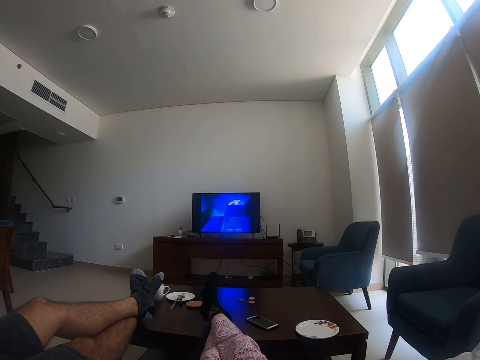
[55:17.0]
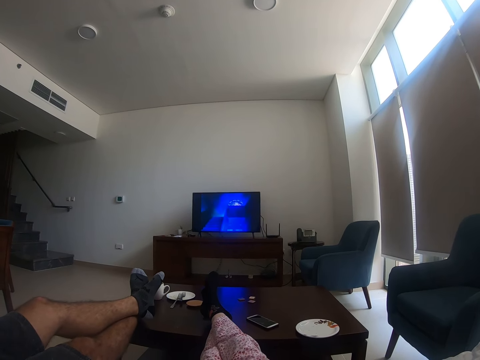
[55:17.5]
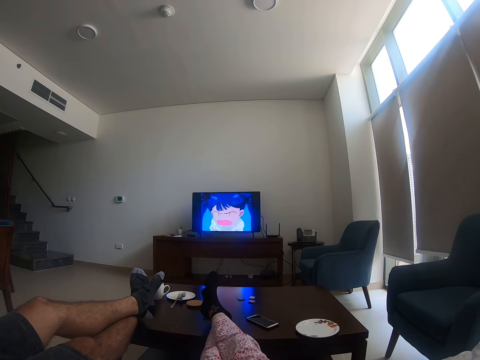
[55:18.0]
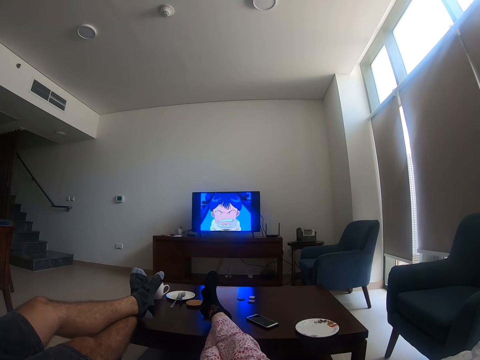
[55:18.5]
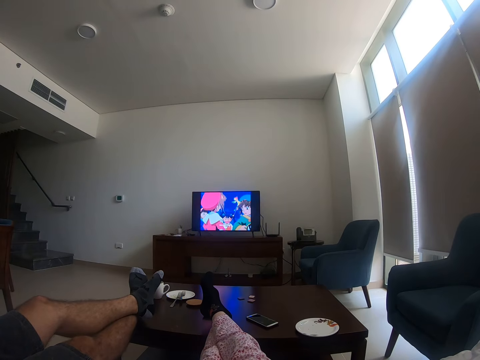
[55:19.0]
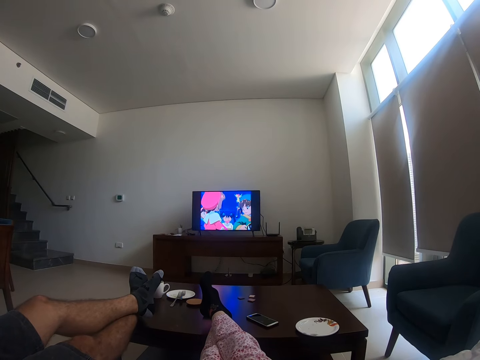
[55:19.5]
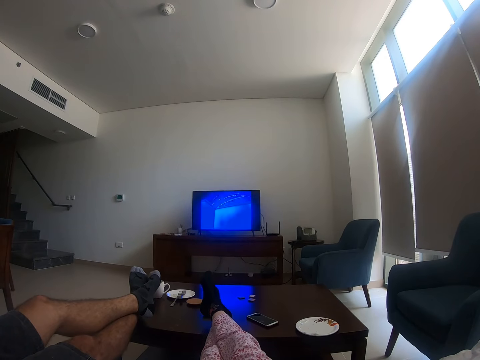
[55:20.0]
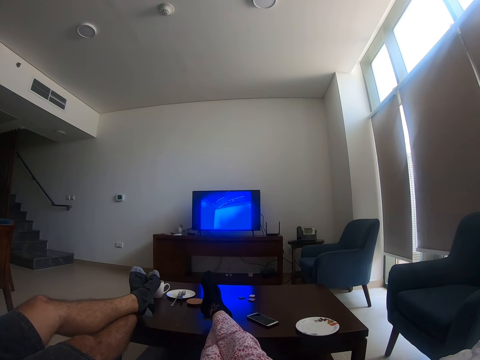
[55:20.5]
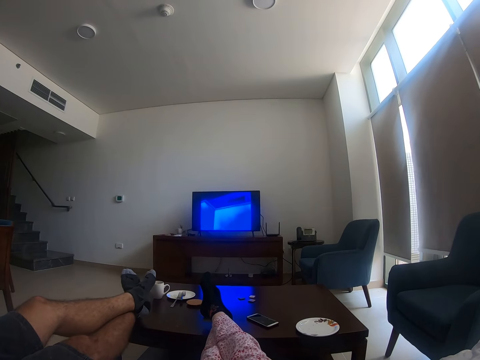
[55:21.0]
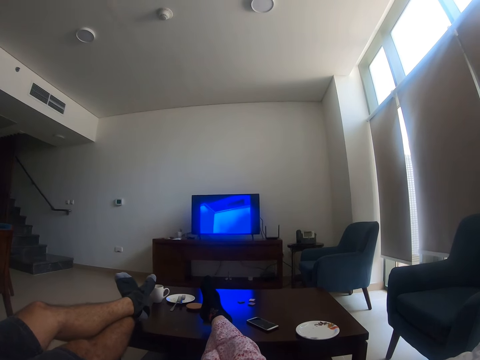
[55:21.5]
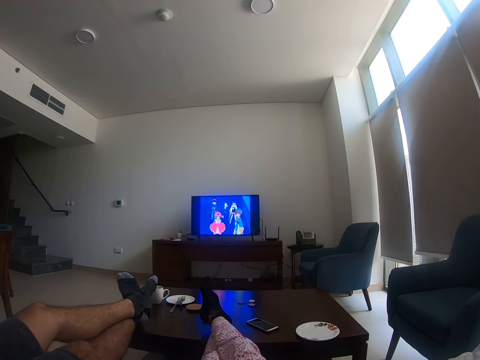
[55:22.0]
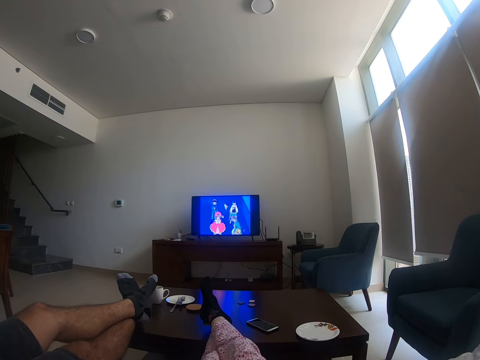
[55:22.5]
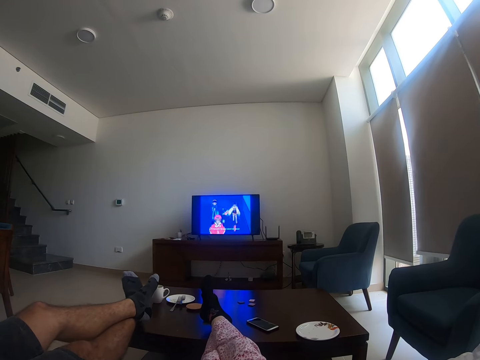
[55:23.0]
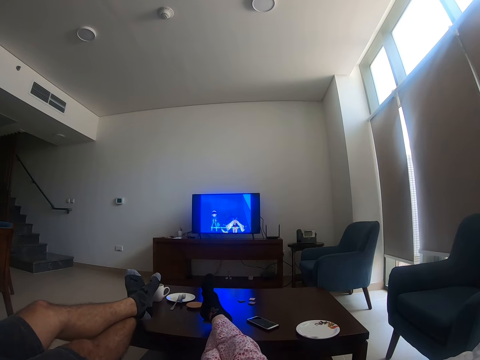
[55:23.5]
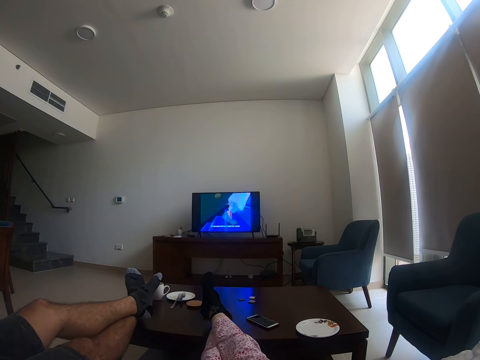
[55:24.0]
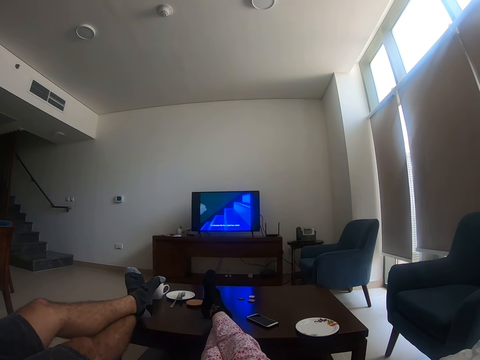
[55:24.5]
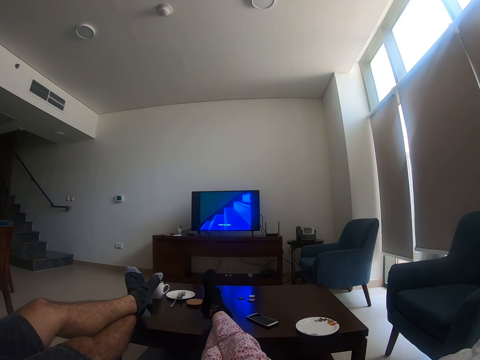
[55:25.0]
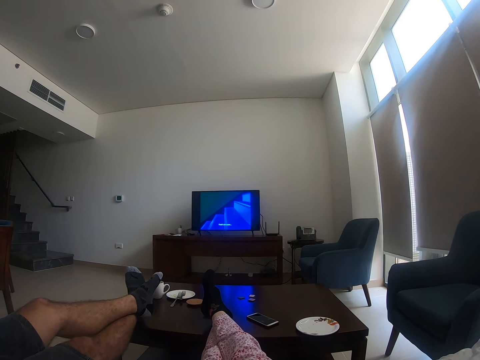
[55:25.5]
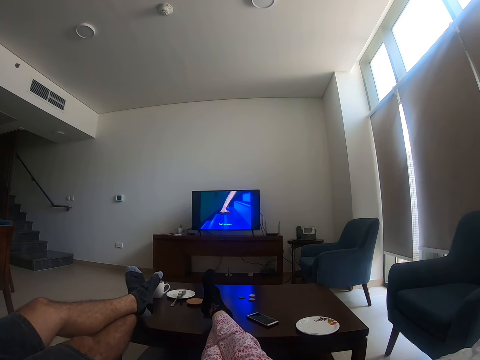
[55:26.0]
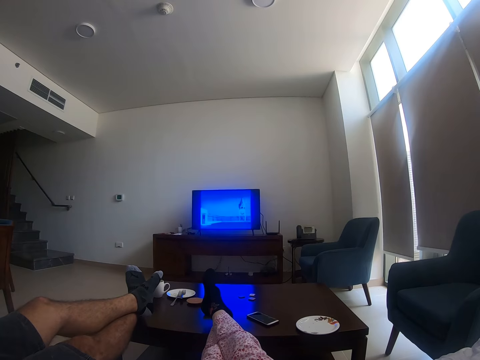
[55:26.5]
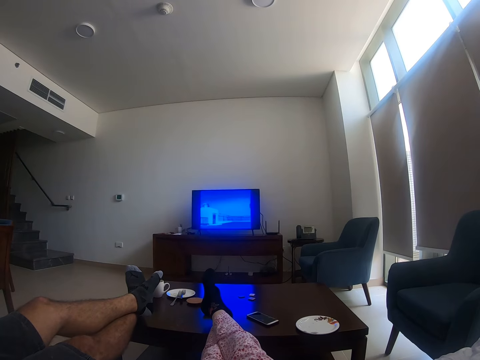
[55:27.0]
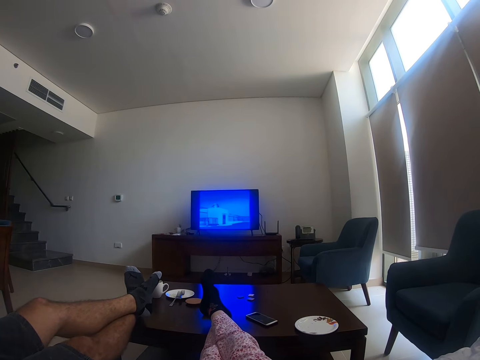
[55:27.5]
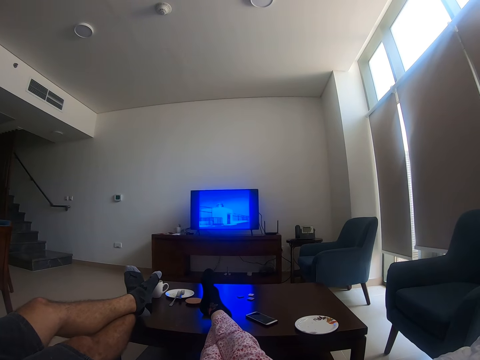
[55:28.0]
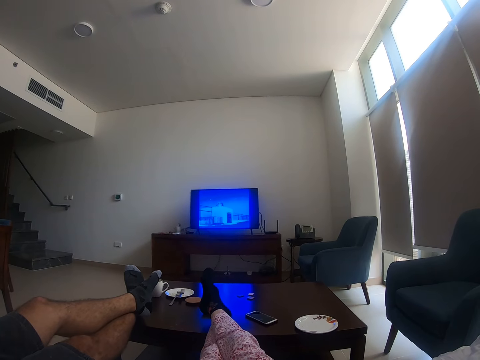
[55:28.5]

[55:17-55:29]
The camera wearer converses with a man. The man converses with the camera wearer. The man moves his feet. The camera wearer watches television with the man.

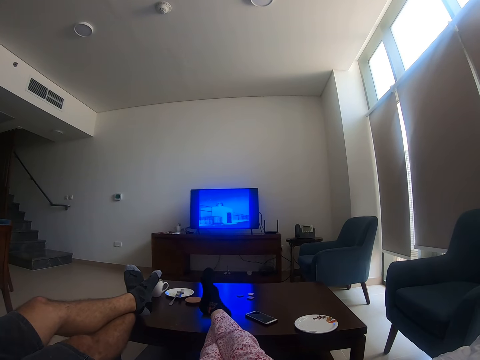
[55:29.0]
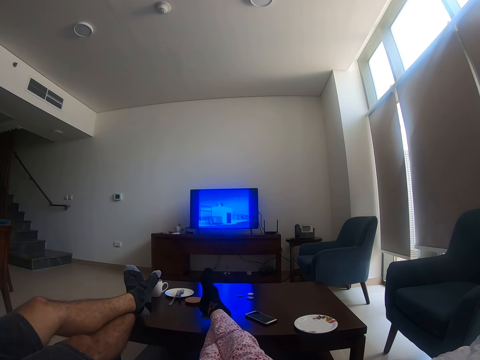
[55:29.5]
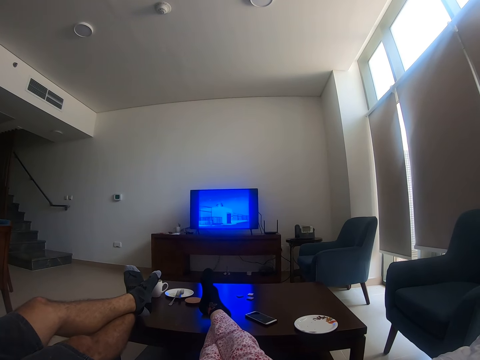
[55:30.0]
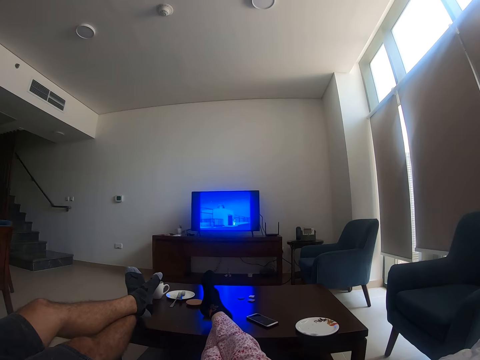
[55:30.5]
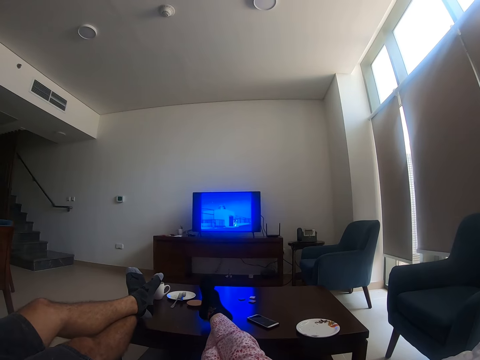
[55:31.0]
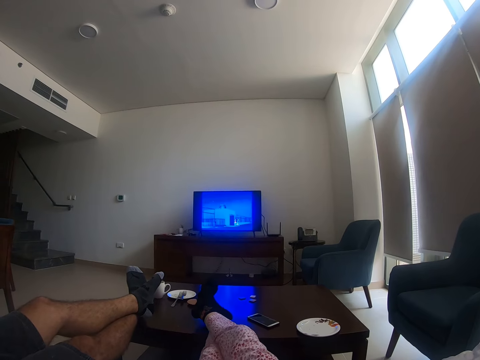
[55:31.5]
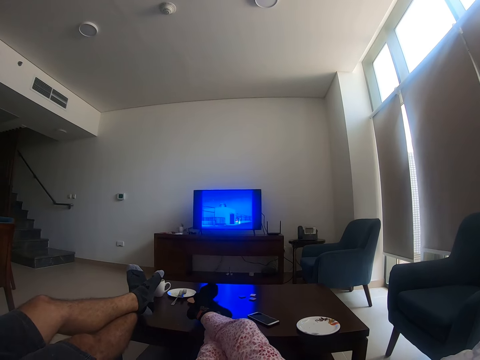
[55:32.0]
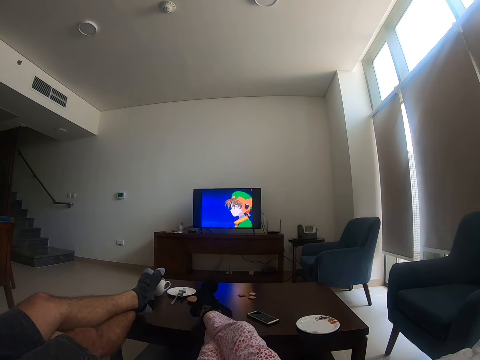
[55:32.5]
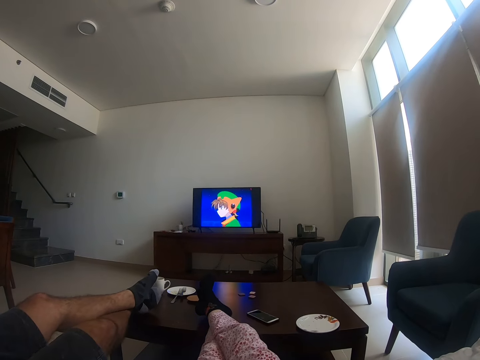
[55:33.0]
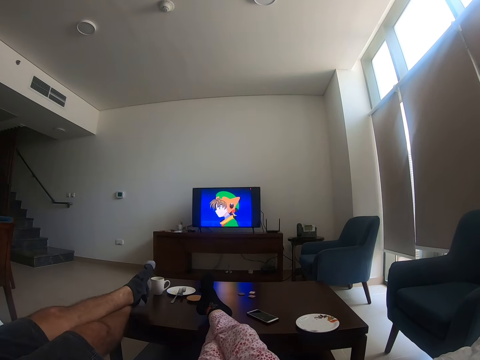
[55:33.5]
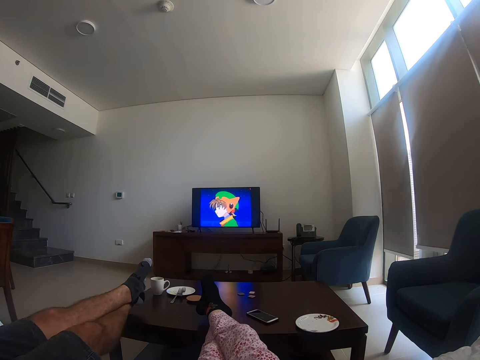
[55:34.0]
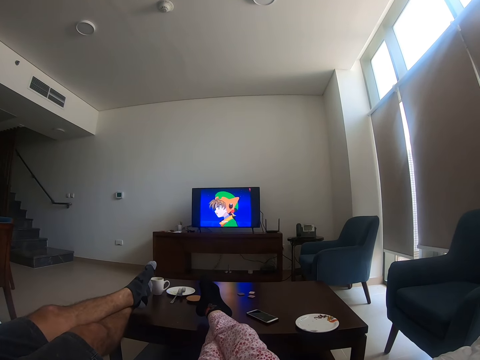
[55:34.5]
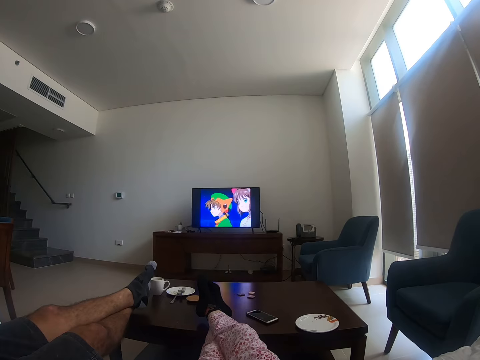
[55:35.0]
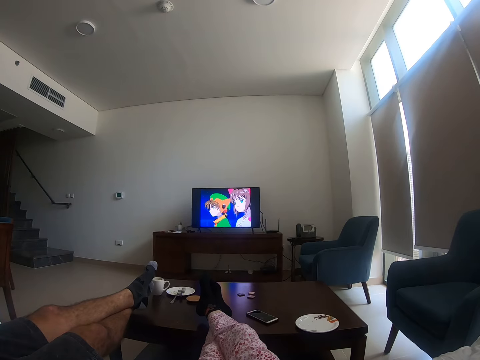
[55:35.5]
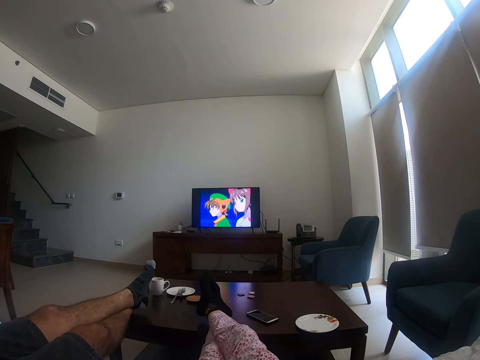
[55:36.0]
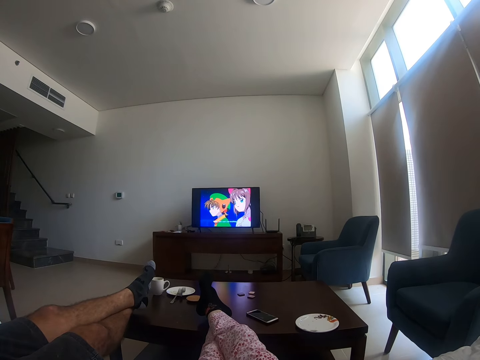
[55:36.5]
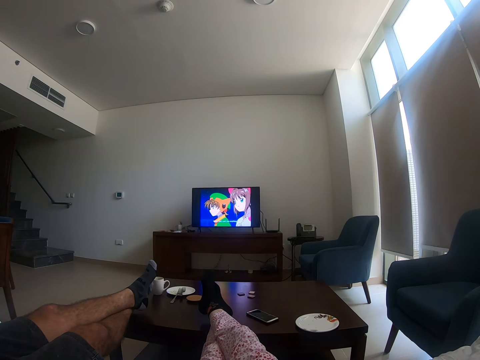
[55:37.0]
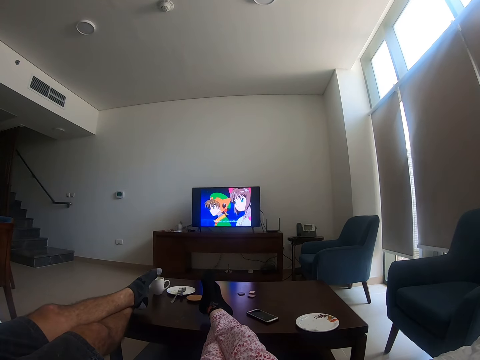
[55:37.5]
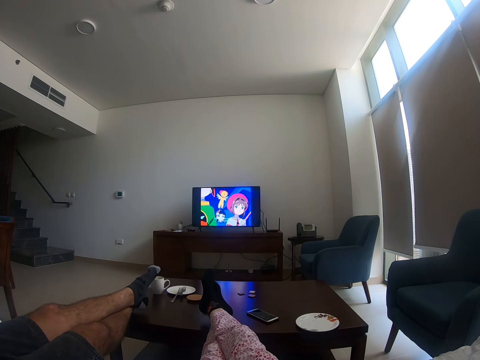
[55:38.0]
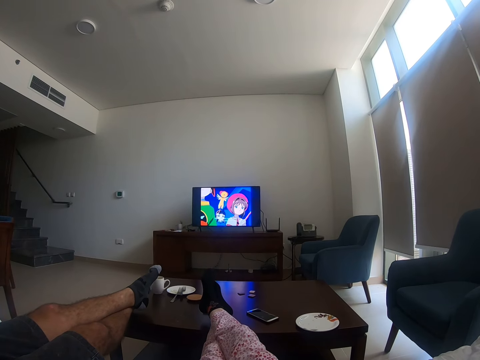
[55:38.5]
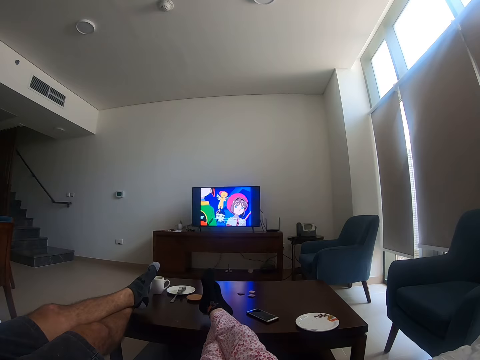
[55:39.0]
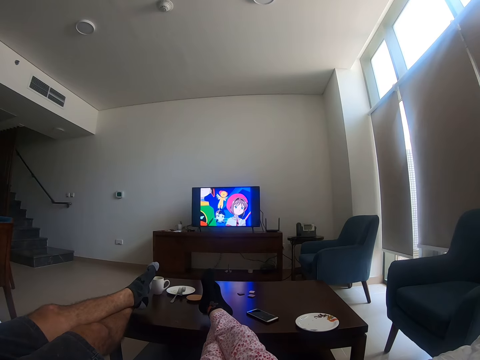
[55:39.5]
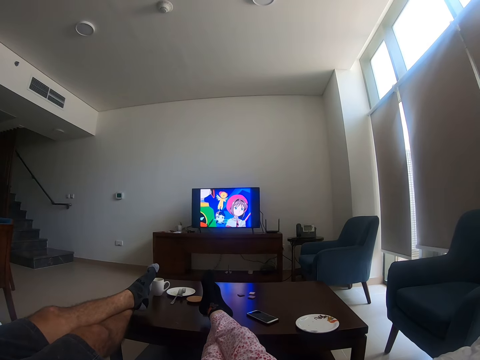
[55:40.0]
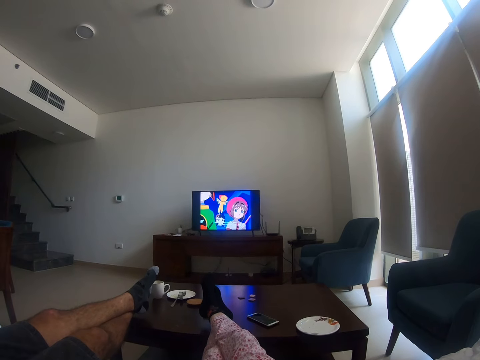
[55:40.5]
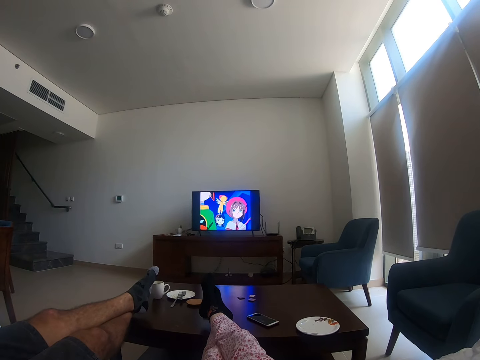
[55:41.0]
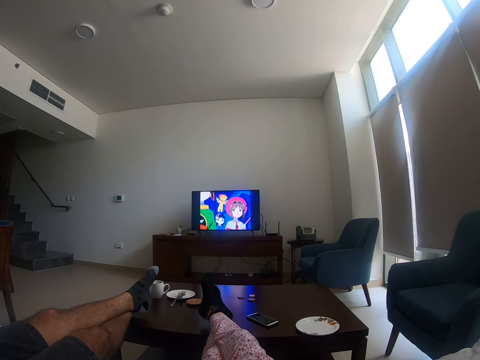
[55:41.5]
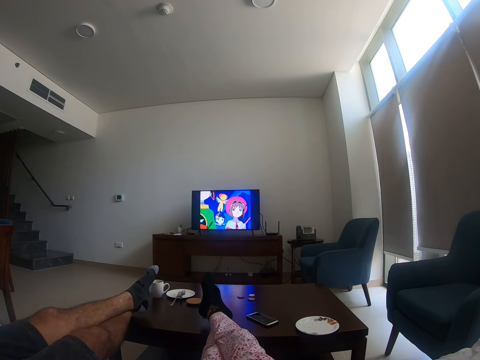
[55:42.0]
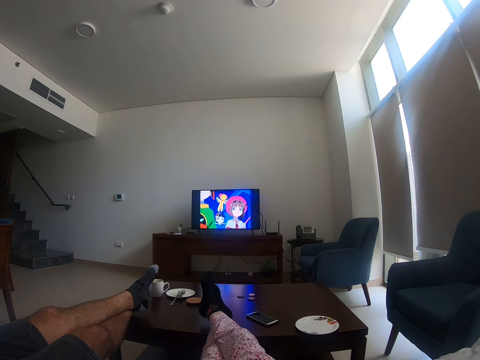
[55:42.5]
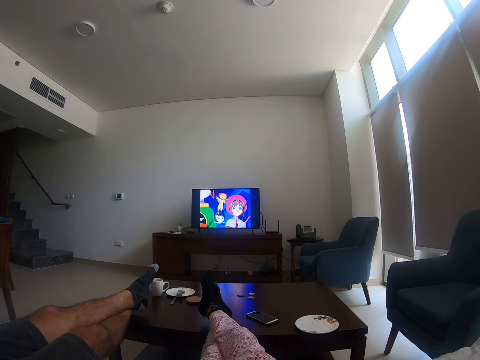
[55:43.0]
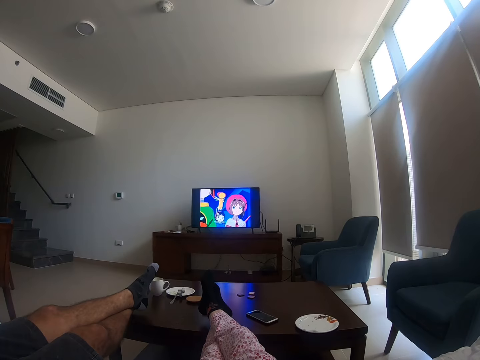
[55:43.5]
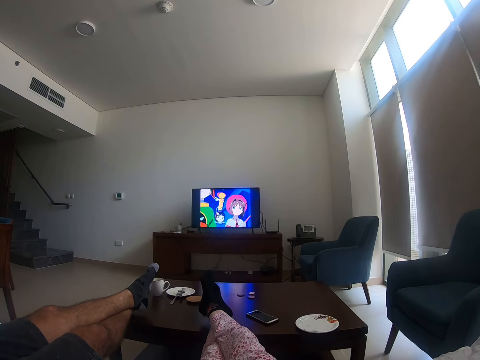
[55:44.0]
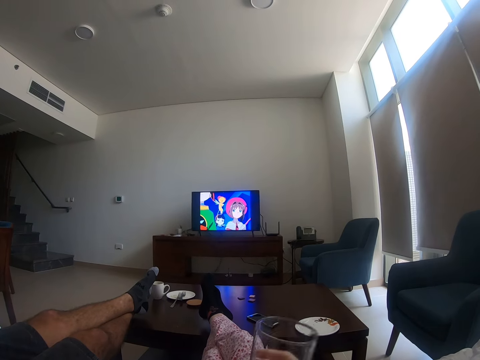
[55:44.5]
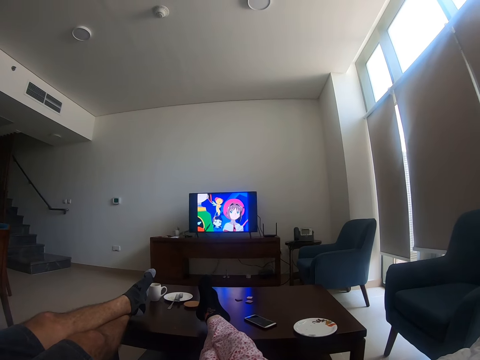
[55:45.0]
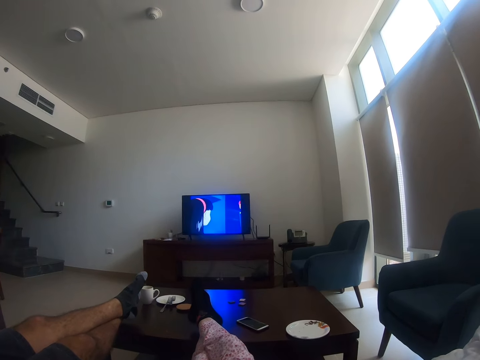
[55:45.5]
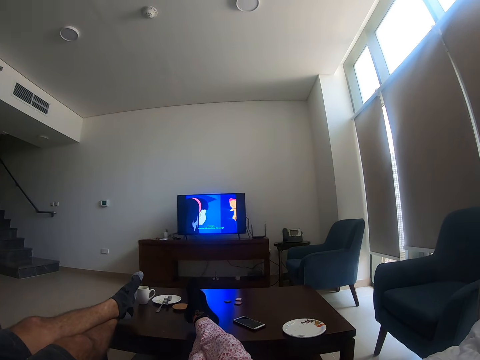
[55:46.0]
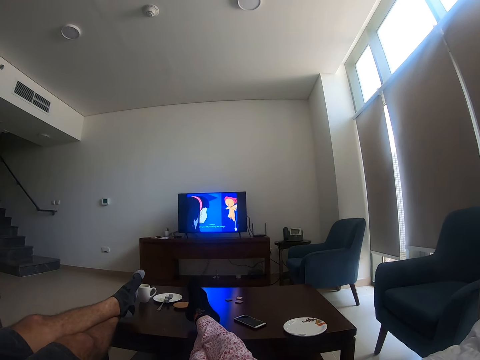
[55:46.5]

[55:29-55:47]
The camera wearer converses with a man. The man converses with the camera wearer. The camera wearer watches television with the man. The man moves his feet. The man converses with the camera wearer. The camera wearer watches television with the man. They drink the glass of water.
